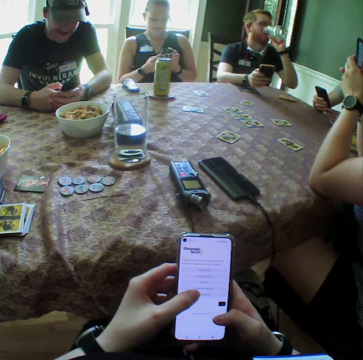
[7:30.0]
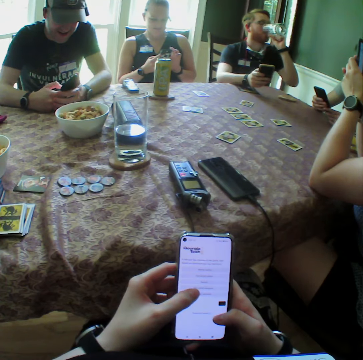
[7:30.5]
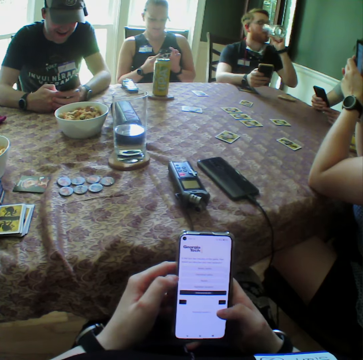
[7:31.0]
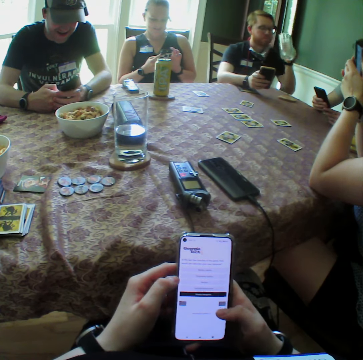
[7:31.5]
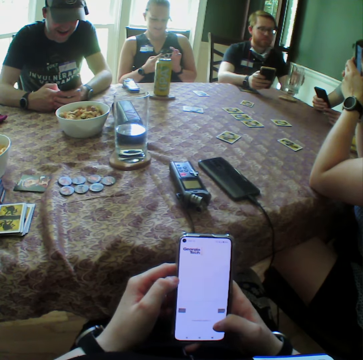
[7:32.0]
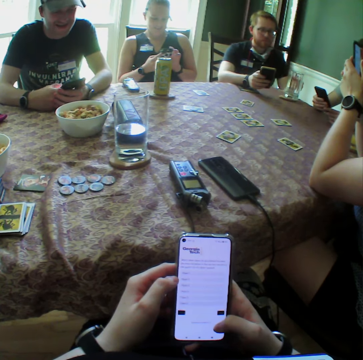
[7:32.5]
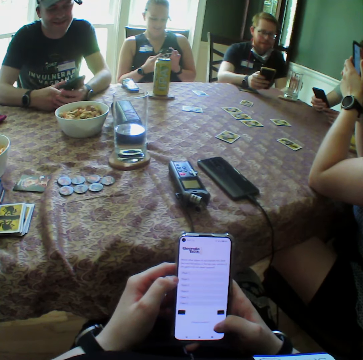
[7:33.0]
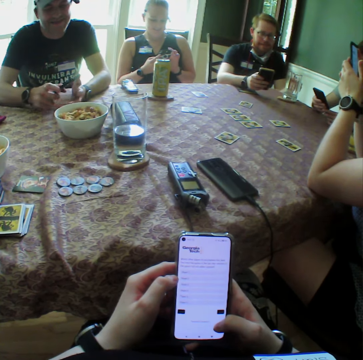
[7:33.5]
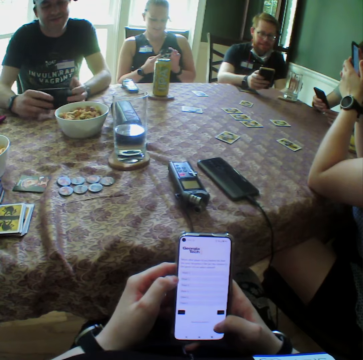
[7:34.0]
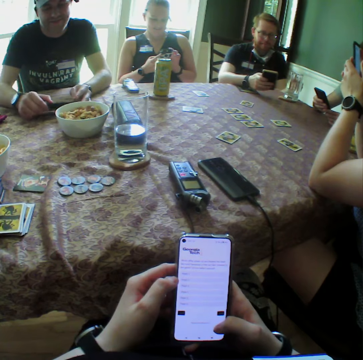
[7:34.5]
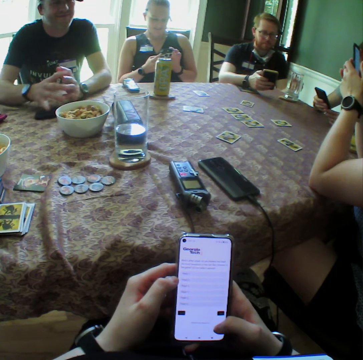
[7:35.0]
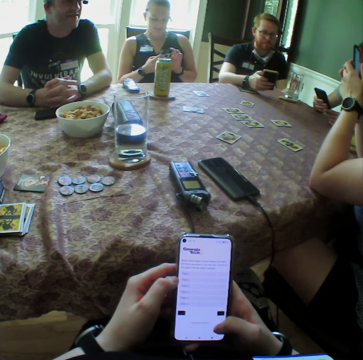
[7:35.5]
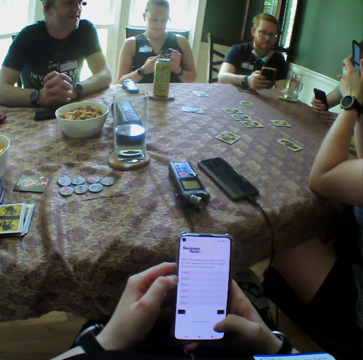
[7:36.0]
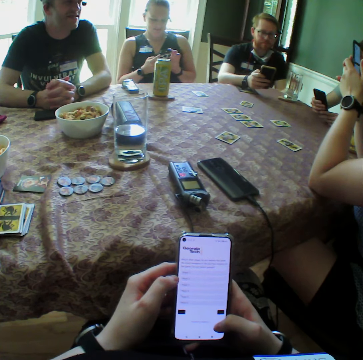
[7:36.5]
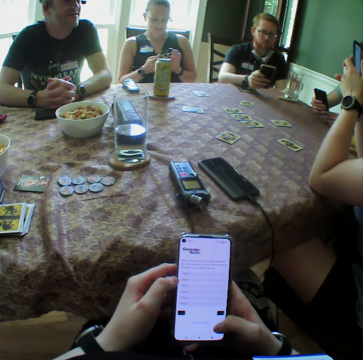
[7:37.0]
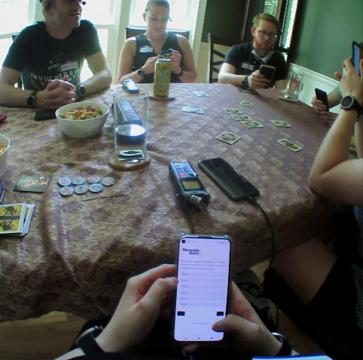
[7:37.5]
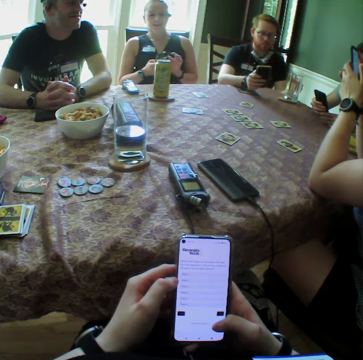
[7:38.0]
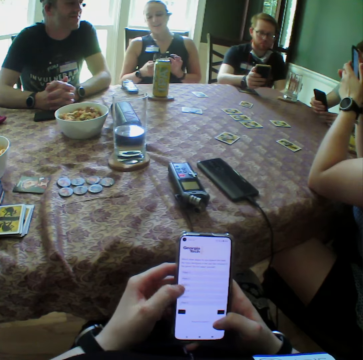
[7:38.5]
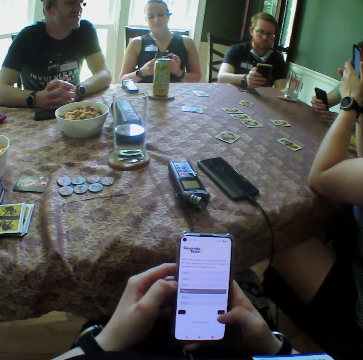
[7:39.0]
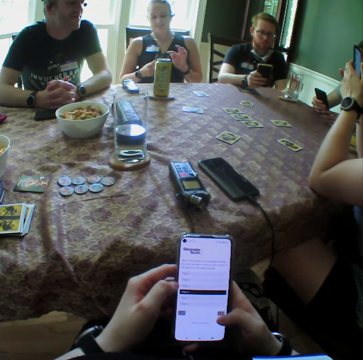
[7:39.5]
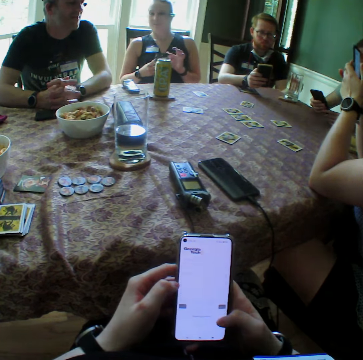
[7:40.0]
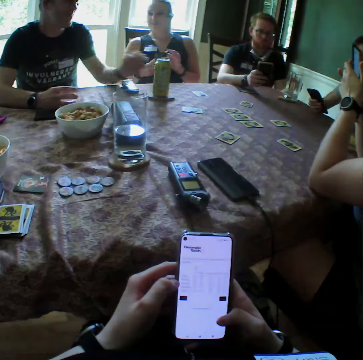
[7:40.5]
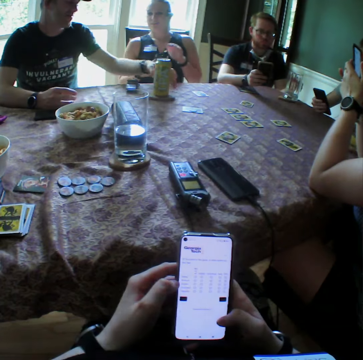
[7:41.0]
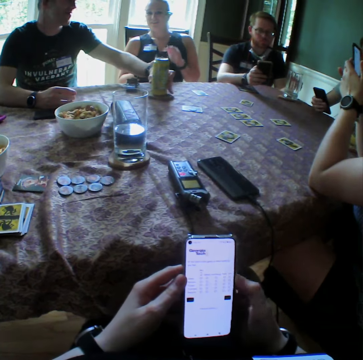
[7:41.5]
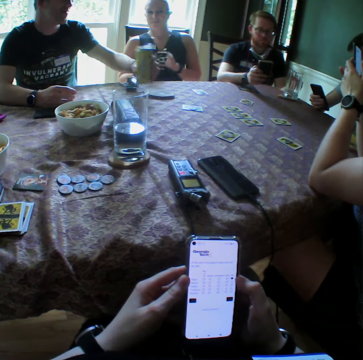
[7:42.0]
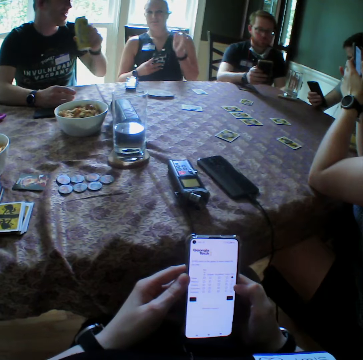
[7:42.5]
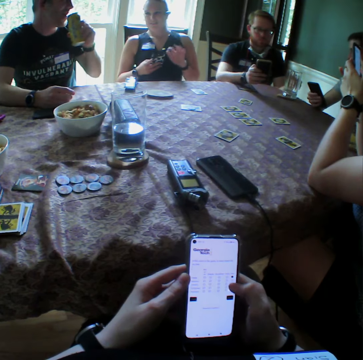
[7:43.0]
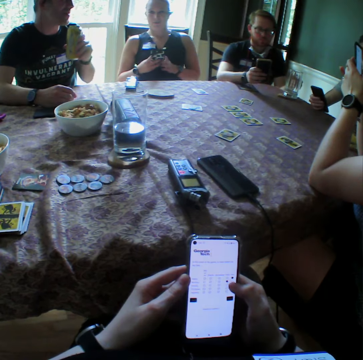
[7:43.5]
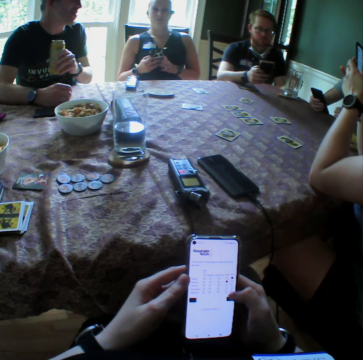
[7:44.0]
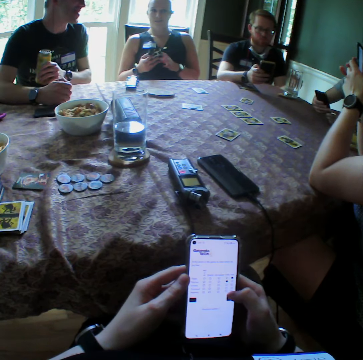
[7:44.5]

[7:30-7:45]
A man drops the glass cup of juice in his left hand on the table. Another man drops the phone on the table with his hands. The other man picks a can of juice from the table with his left hand.

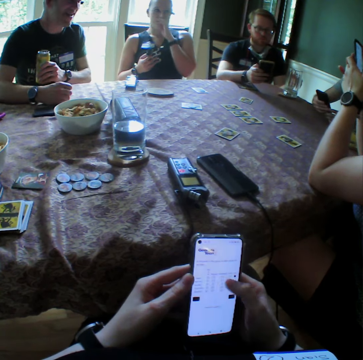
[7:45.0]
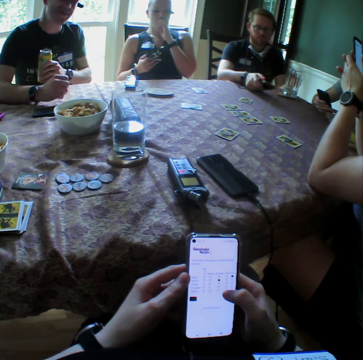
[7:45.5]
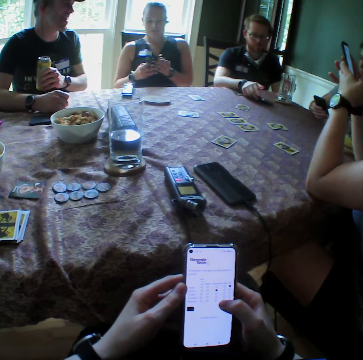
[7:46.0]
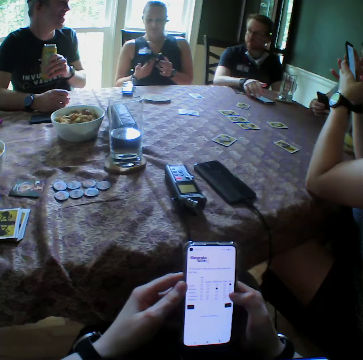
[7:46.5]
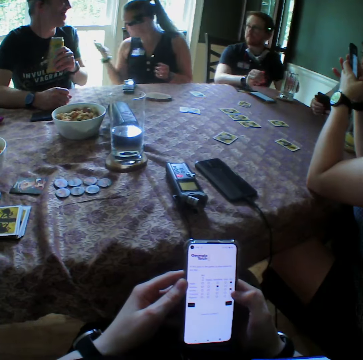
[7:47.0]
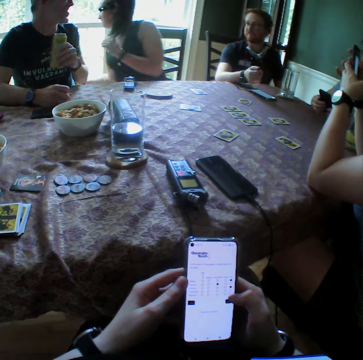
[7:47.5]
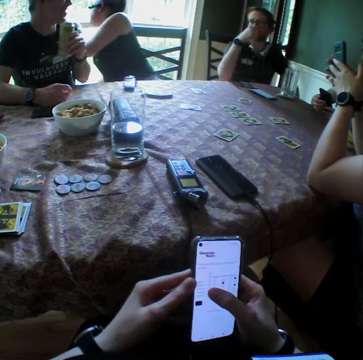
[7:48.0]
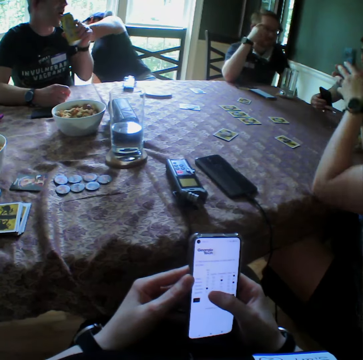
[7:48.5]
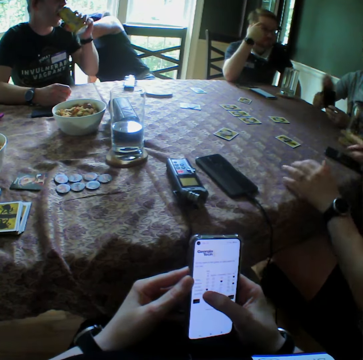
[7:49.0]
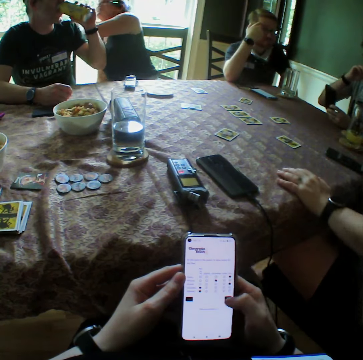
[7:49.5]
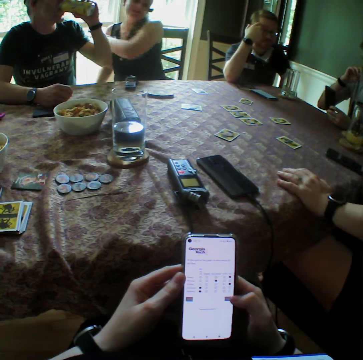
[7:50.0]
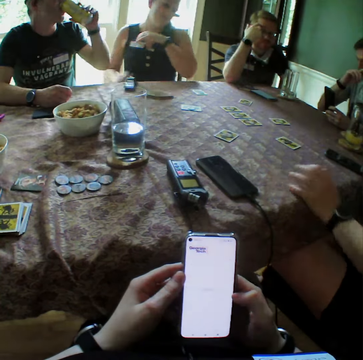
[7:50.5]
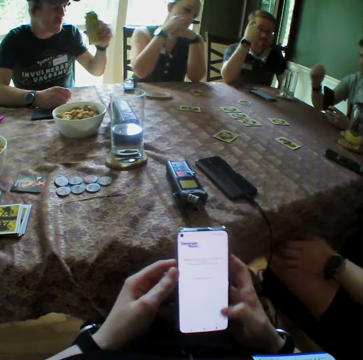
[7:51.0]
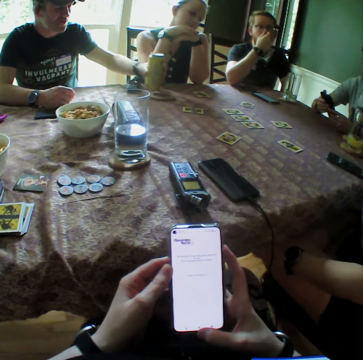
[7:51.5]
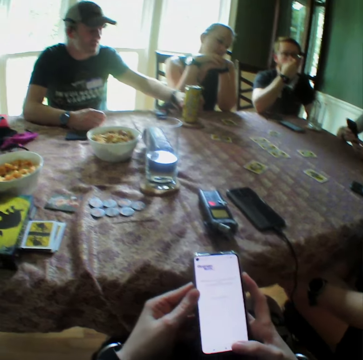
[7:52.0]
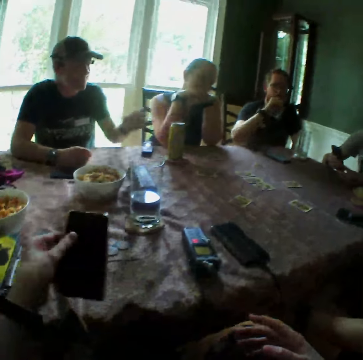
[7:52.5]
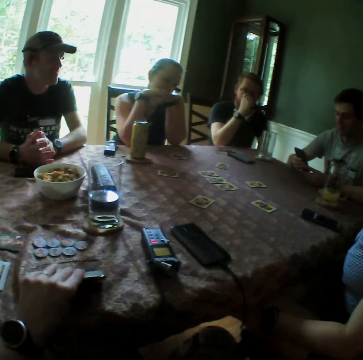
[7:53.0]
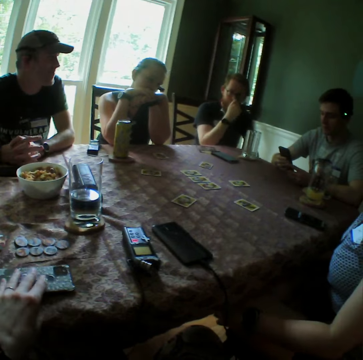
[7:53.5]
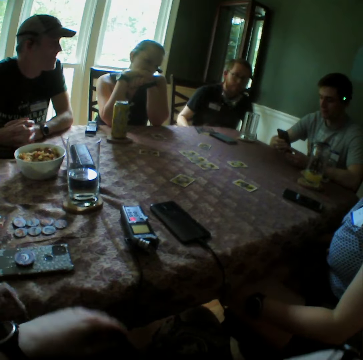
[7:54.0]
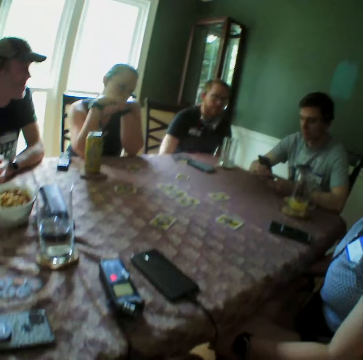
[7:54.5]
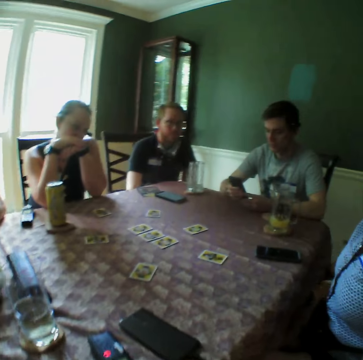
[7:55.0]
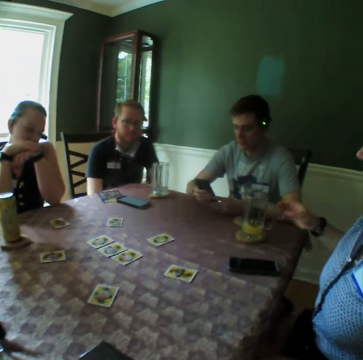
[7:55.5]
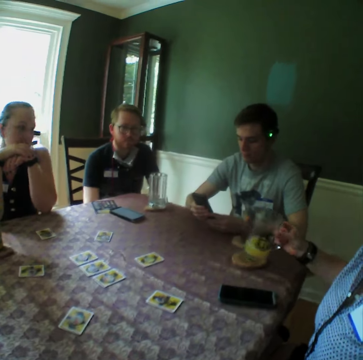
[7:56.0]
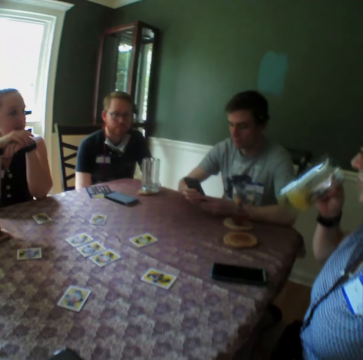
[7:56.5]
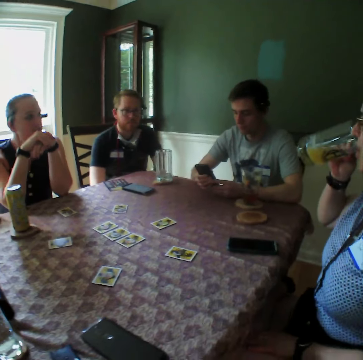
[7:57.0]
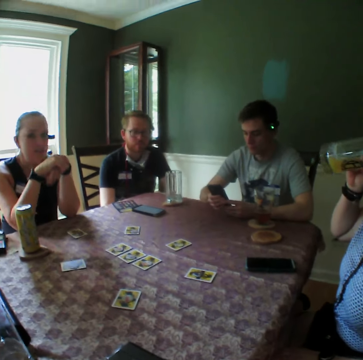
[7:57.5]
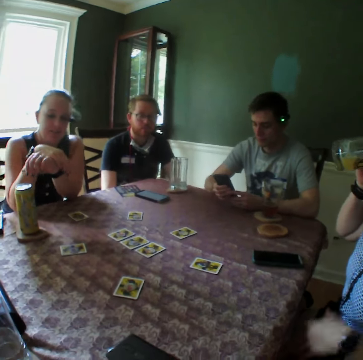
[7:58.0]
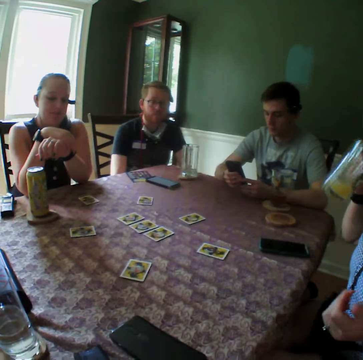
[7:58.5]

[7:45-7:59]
A man drops the phone on the table with his right hand. Another man drinks juice from the can in his left hand. A woman drops the phone on the table with her right hand. The other man drops the can of juice on the table with his left hand. The camera wearer drops the phone on the table with his left hand. The woman picks a glass cup of juice from the table with her right hand. The camera wearer stares around the room. The woman drinks juice from the glass cup in her right hand.

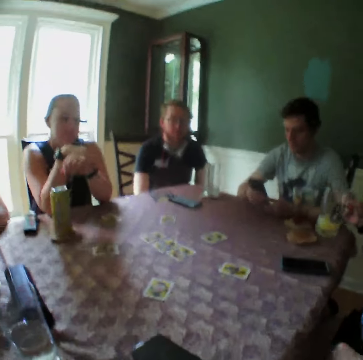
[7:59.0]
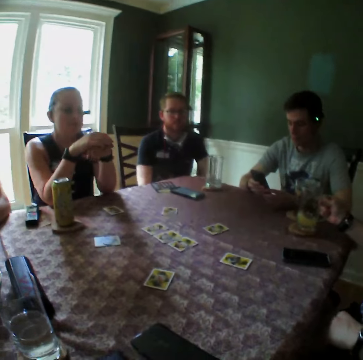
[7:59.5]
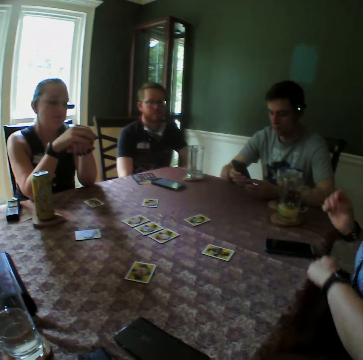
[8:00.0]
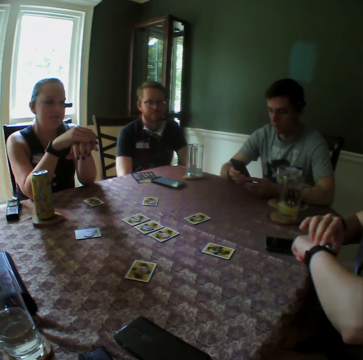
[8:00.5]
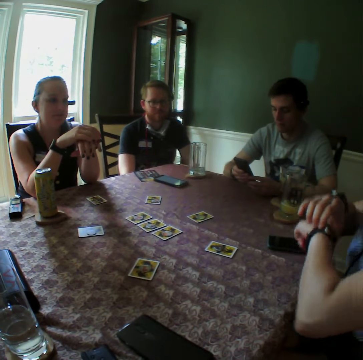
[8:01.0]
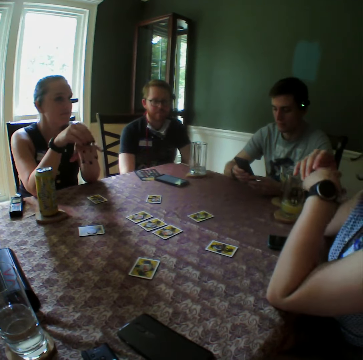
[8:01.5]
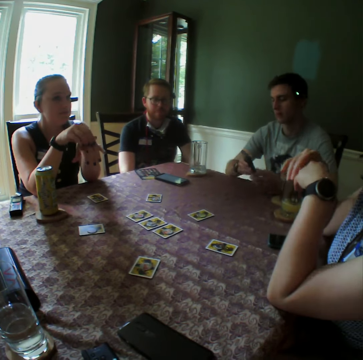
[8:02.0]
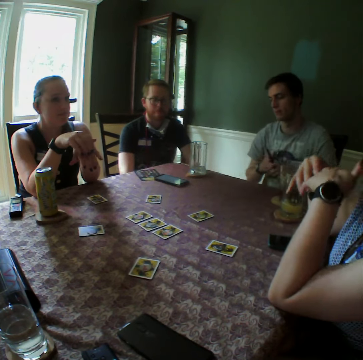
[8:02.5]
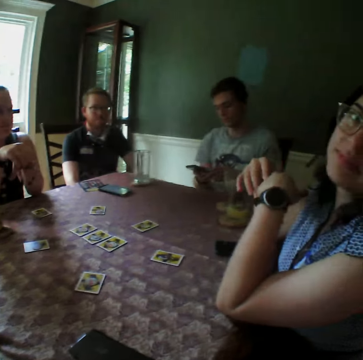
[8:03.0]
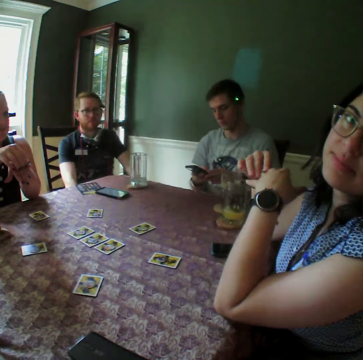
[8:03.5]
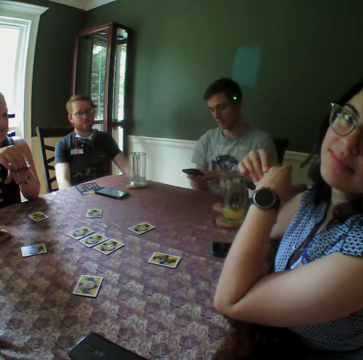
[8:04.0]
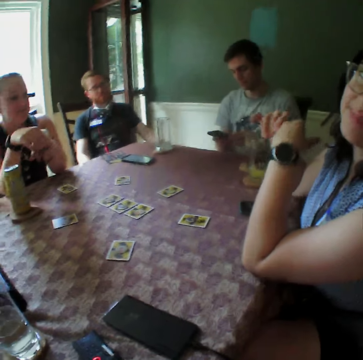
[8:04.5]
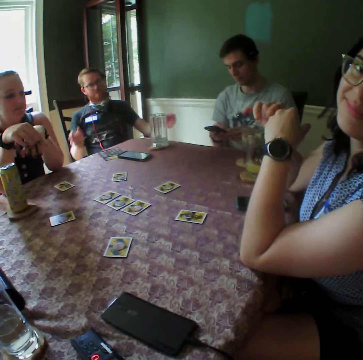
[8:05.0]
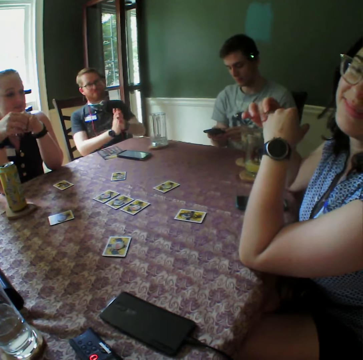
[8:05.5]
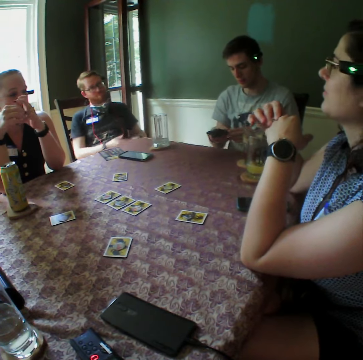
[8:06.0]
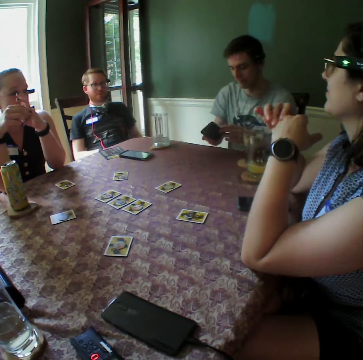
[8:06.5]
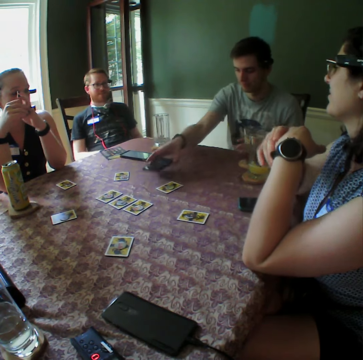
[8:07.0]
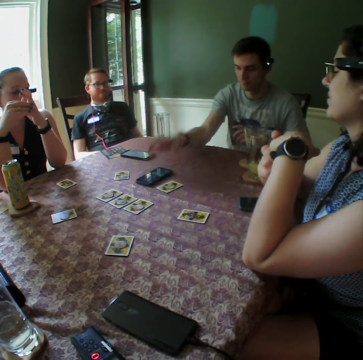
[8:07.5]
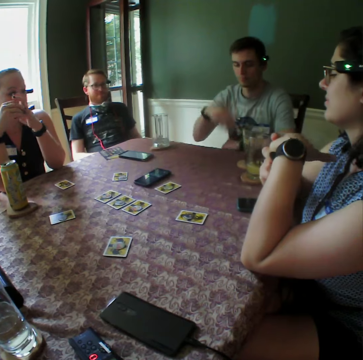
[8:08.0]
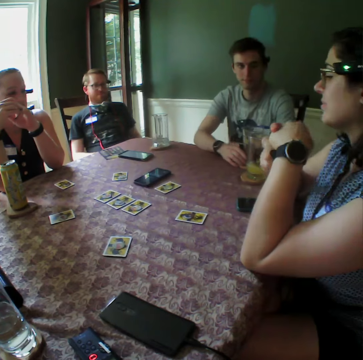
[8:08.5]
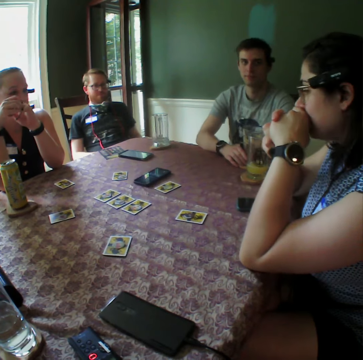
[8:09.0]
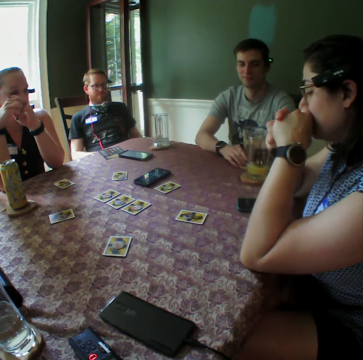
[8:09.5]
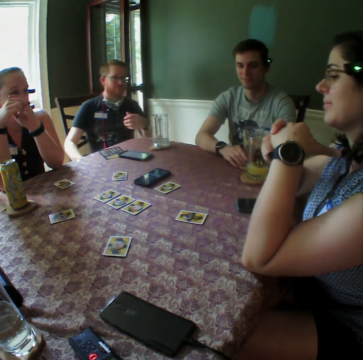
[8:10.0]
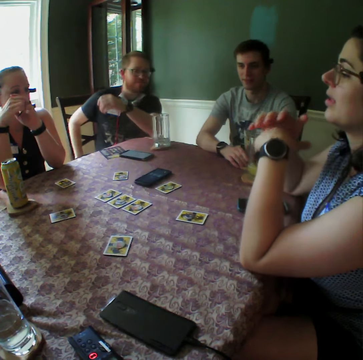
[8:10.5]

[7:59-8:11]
A woman drops the glass cup of juice on the table with her right hand. A man drops the phone on the table with his right hand.
